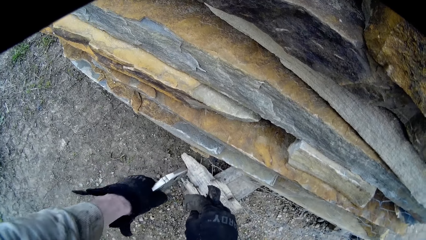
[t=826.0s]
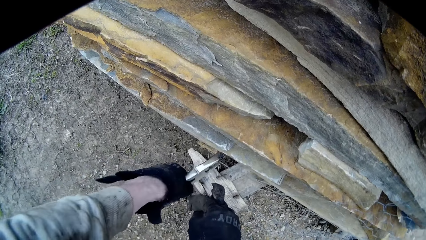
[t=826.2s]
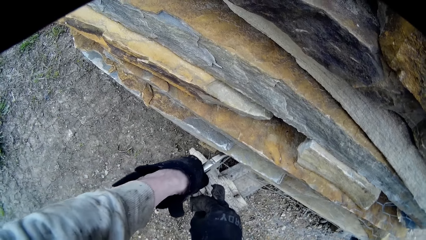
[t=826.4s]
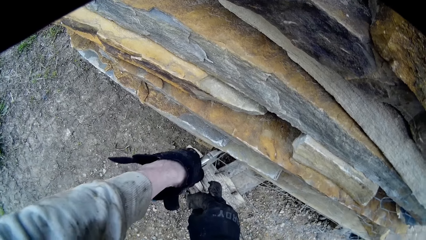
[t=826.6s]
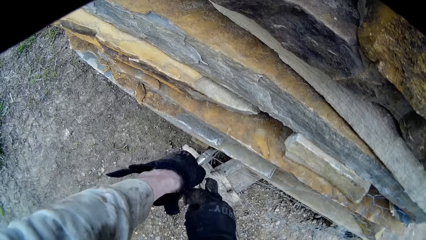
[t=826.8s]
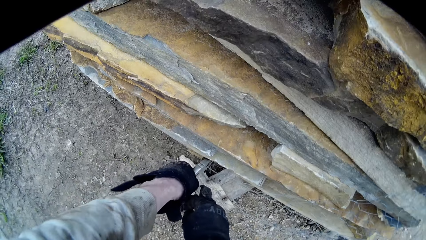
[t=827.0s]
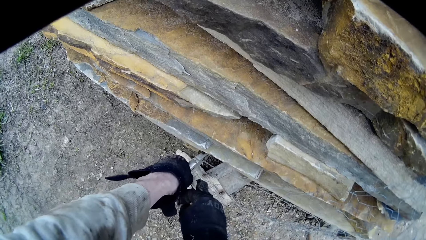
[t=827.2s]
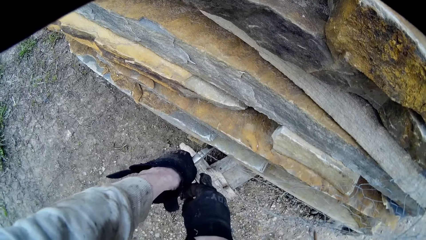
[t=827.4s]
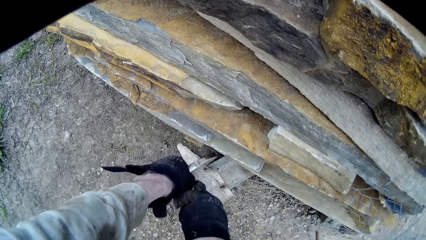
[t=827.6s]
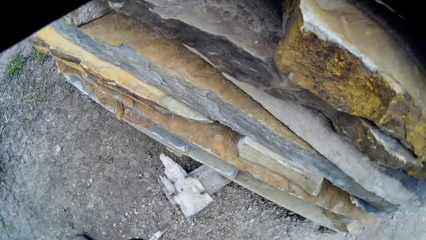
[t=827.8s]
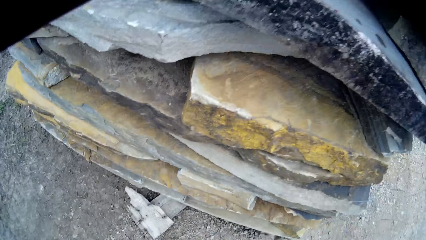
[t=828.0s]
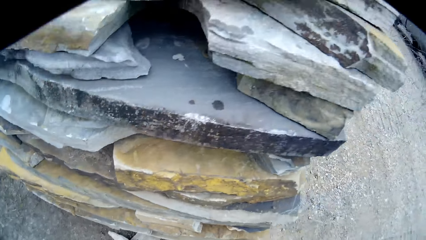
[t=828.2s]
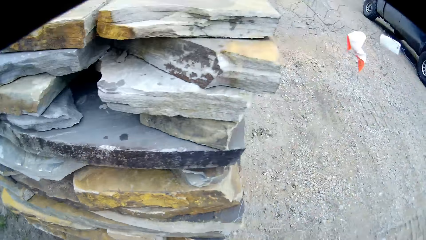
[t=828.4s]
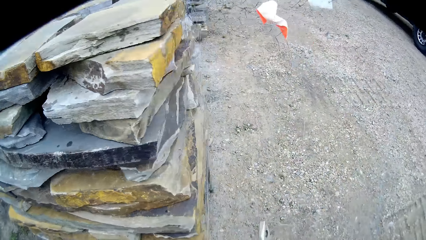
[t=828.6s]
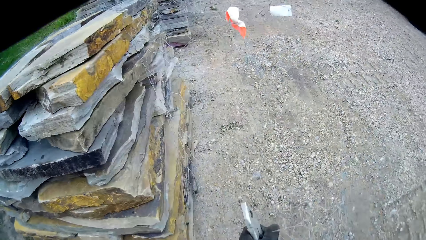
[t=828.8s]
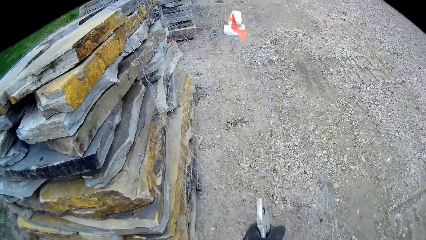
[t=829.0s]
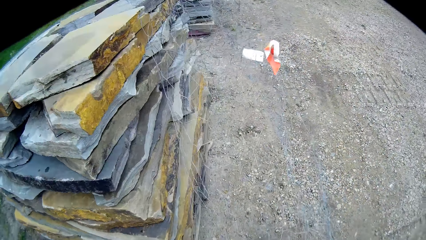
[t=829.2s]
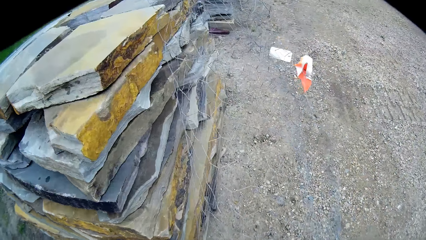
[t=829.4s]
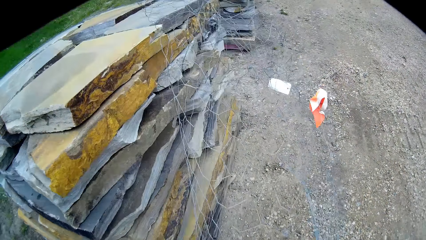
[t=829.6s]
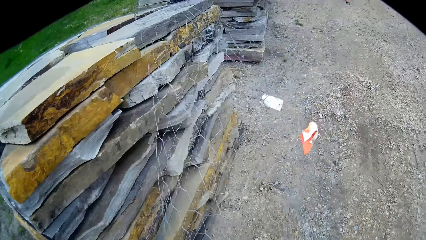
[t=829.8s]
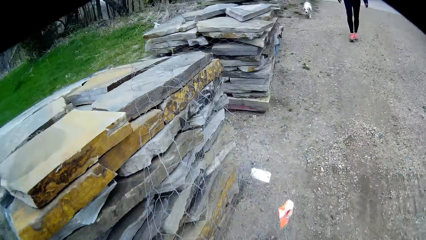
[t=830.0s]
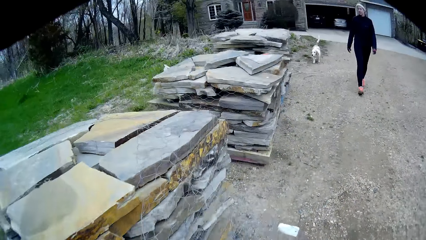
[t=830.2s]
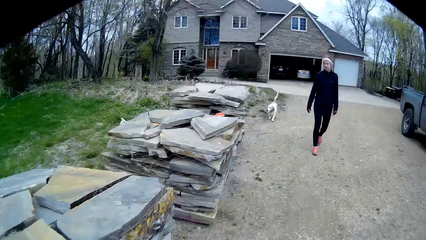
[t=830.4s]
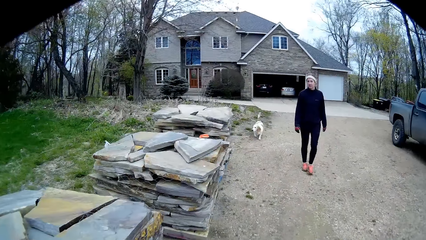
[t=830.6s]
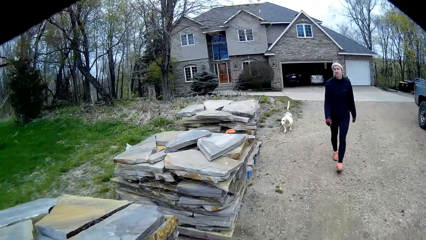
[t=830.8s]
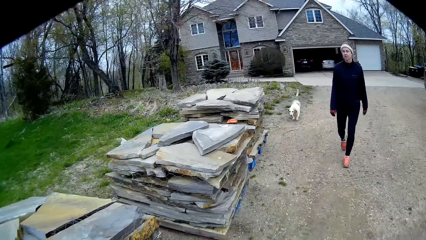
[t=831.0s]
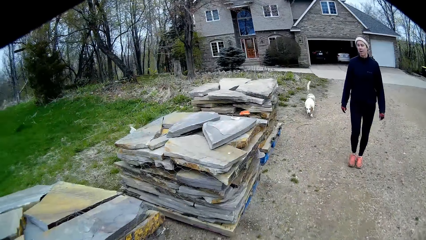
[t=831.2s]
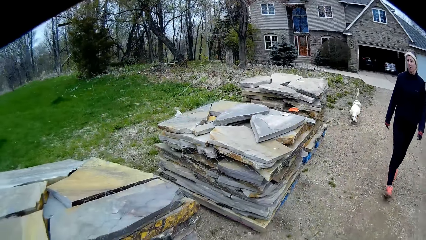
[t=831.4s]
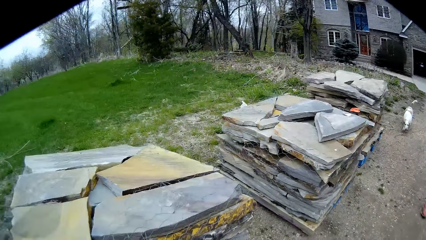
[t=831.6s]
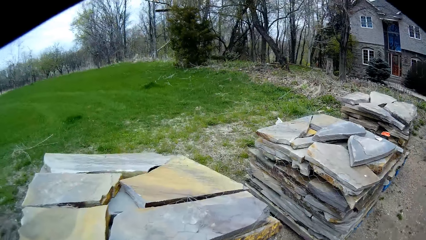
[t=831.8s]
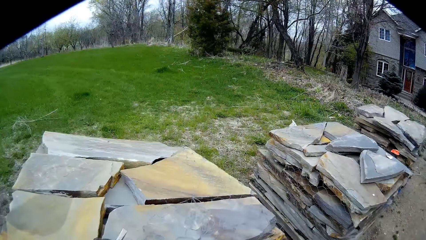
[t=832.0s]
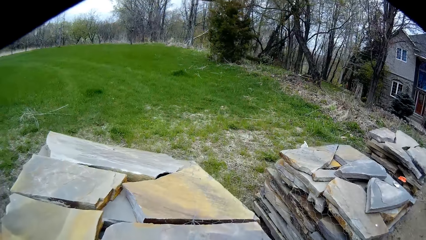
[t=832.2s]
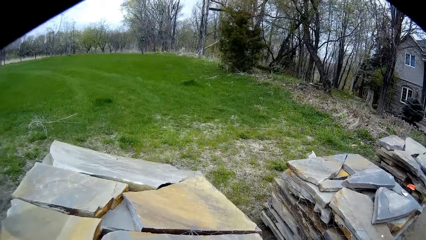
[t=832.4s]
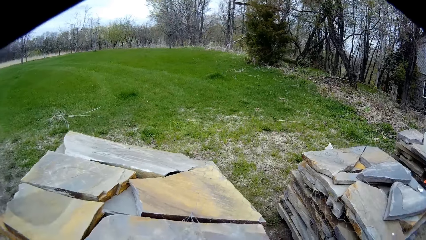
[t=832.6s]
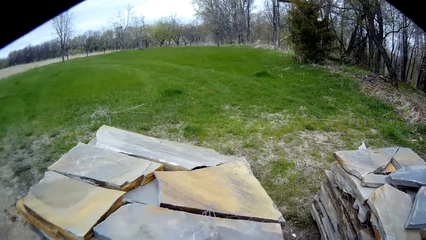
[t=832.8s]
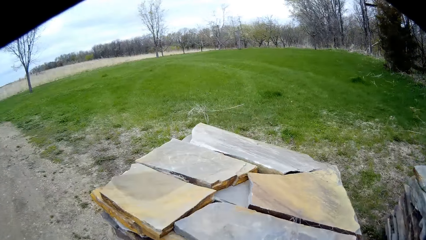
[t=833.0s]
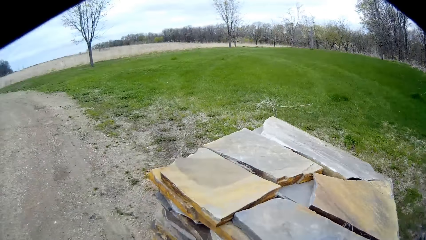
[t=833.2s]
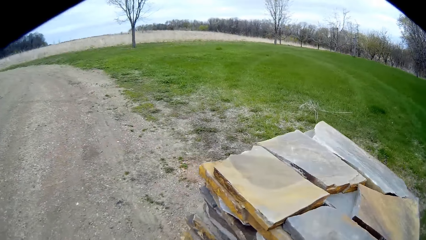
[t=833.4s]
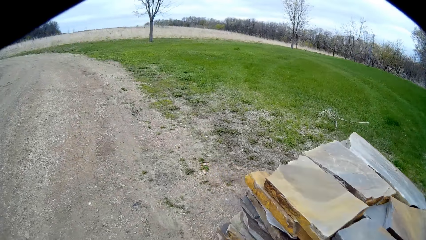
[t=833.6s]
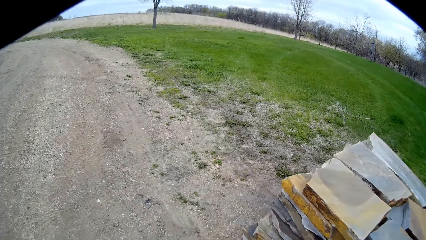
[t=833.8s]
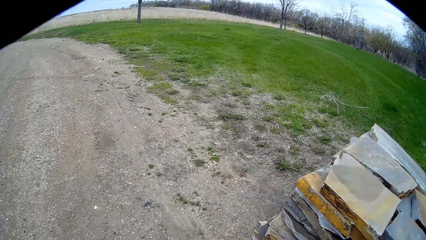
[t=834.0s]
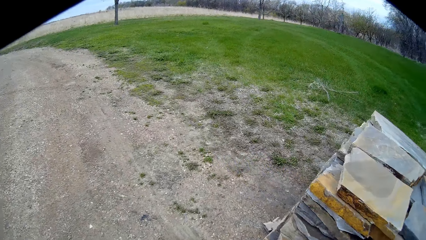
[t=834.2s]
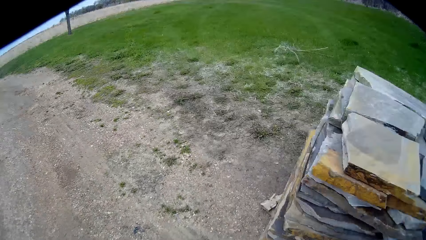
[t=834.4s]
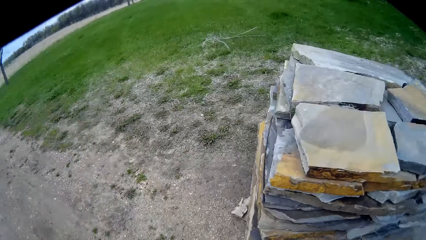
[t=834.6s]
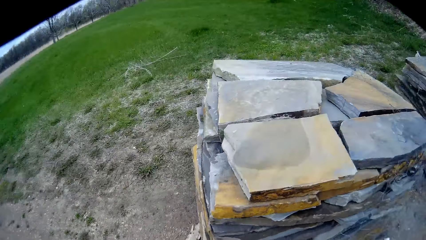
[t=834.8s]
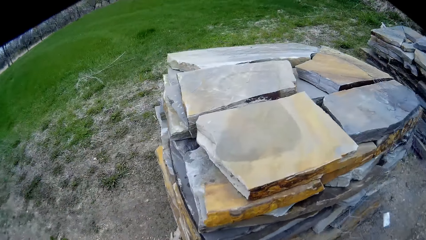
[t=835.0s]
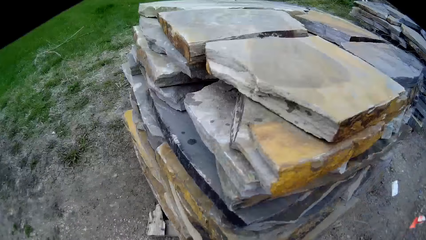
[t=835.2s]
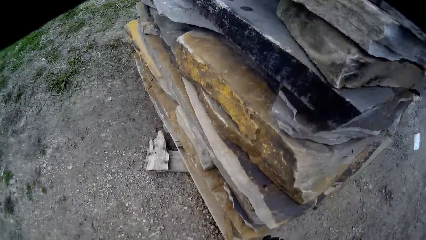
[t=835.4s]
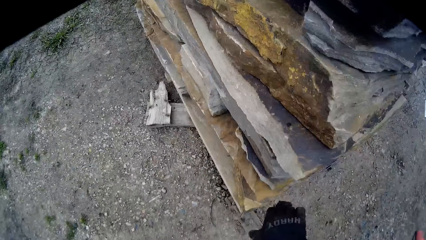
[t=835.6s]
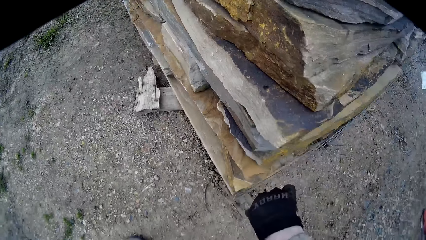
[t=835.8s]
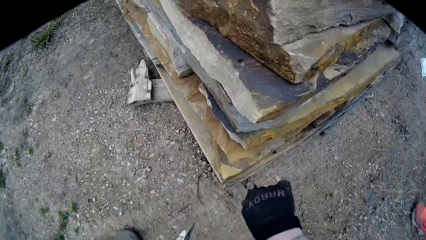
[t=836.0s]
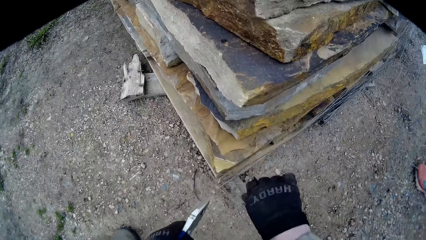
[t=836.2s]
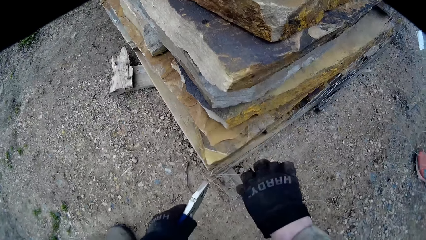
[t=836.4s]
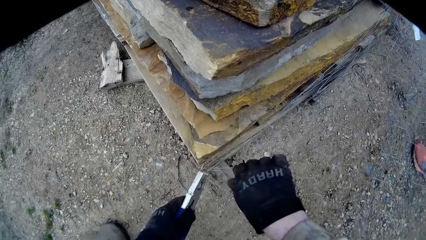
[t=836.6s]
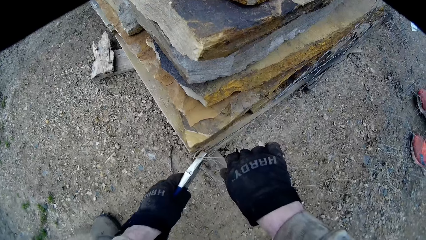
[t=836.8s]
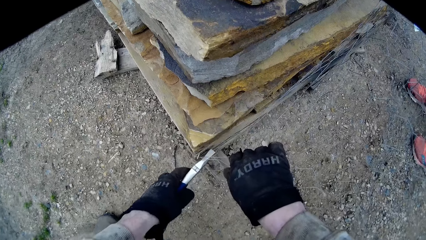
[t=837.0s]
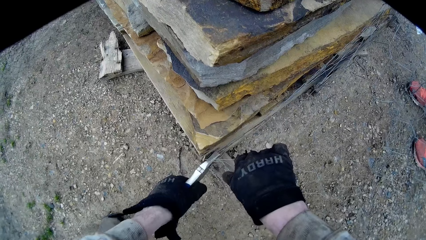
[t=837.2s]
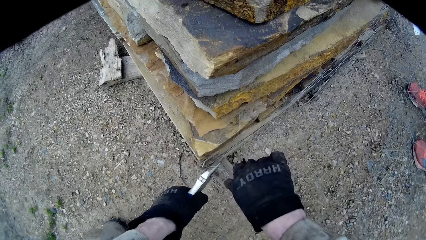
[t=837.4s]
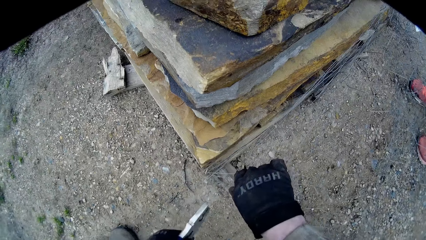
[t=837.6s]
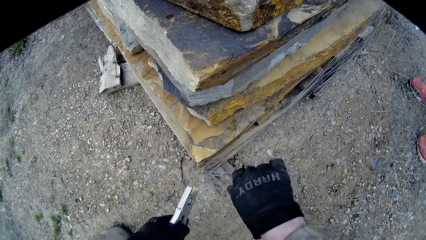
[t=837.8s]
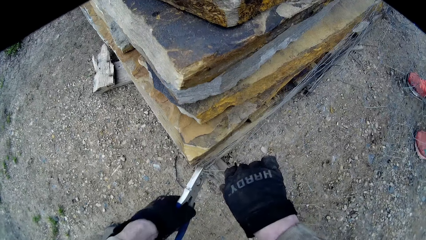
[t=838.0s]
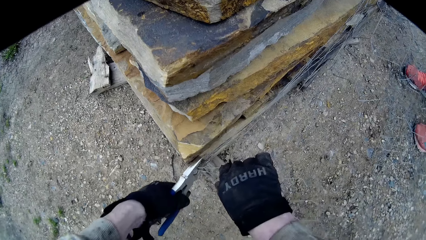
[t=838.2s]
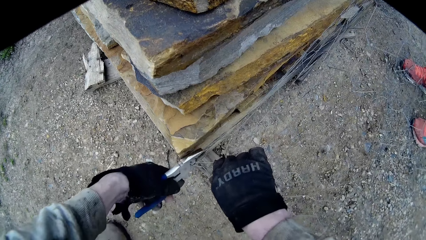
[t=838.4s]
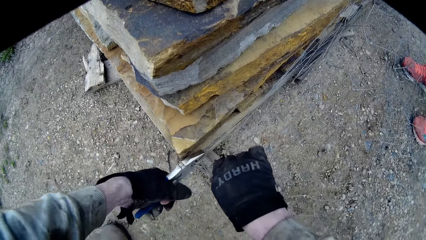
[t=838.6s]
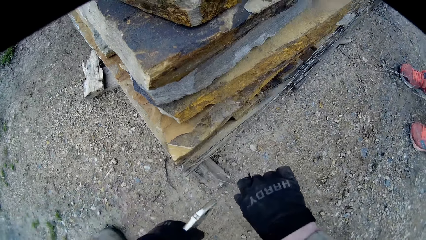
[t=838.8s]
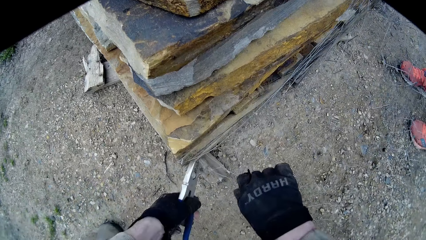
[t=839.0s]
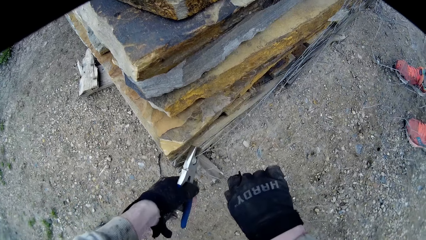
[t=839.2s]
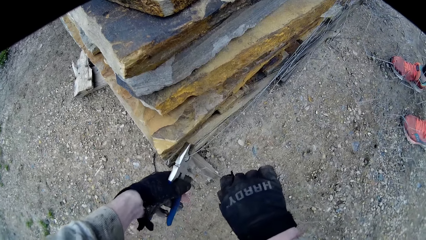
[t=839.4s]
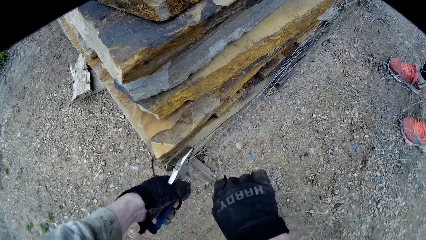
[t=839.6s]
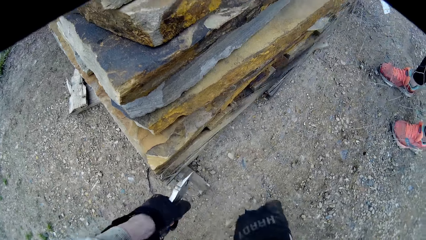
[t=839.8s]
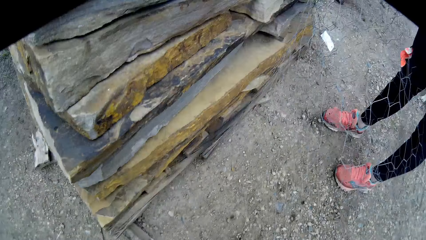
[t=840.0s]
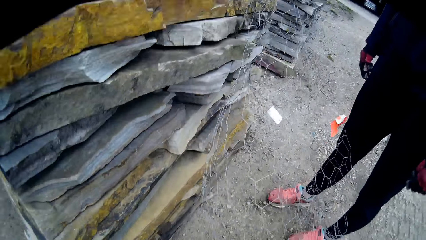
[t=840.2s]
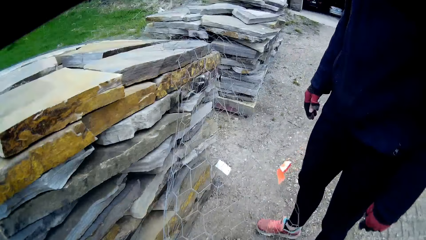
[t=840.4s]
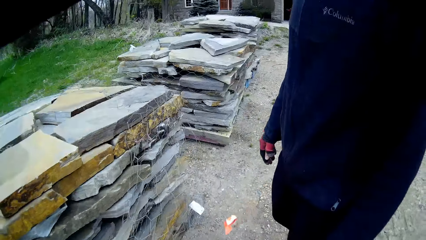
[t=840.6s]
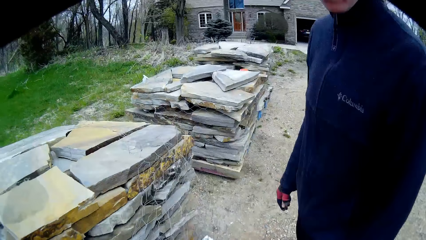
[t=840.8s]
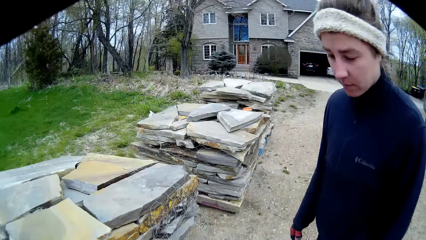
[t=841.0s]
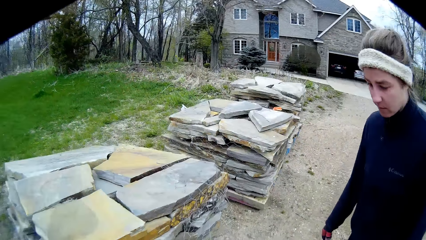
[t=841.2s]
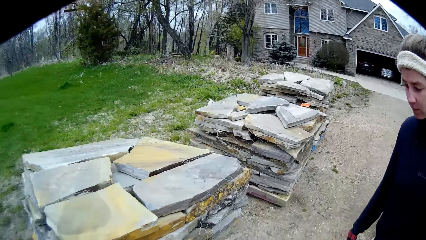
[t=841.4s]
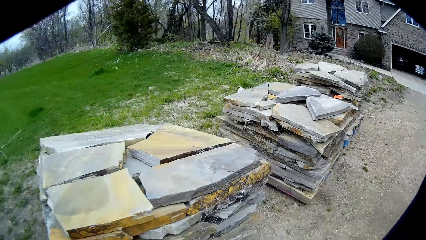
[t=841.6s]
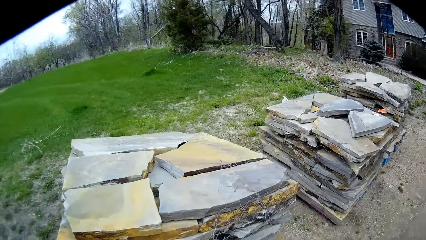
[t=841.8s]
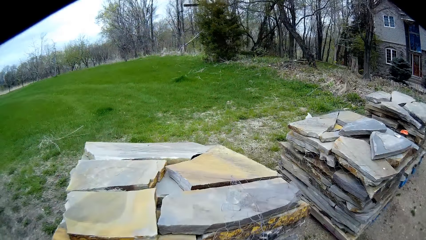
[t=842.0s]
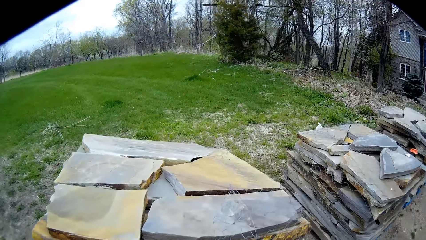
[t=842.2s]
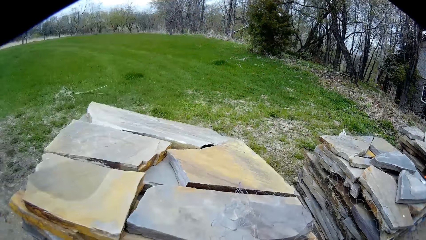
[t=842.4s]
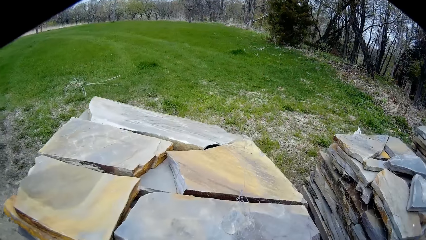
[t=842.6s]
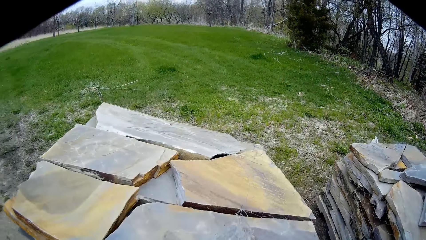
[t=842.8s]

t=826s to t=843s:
The camera wearer removes the wire net from the pile of stones with his right hand. He moves around. A woman speaks to the camera wearer. The woman walks around. The camera wearer speaks to the woman. He looks around. He grabs the wire net with his right hand. He cuts the wire net or wires with the pair of snips in his left hand. He cuts the wires again. He removes the wire net from the pile of stones with his right hand. He moves around. The woman moves back.
